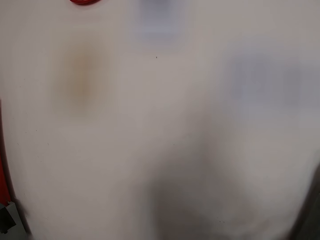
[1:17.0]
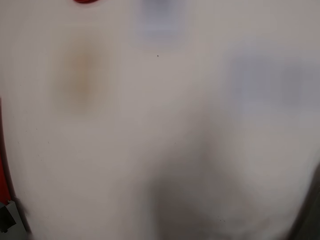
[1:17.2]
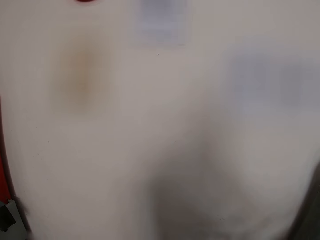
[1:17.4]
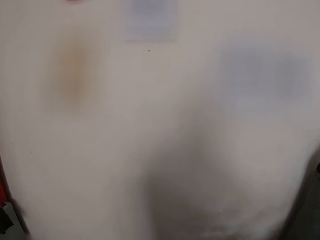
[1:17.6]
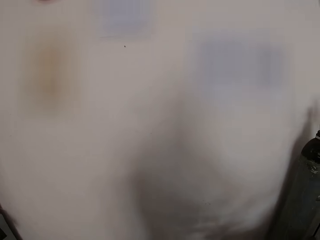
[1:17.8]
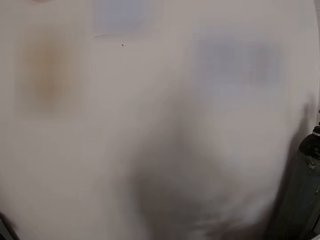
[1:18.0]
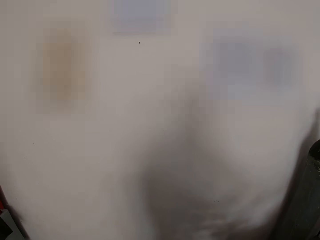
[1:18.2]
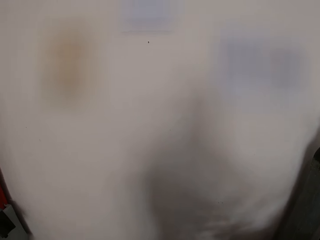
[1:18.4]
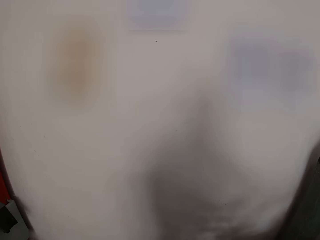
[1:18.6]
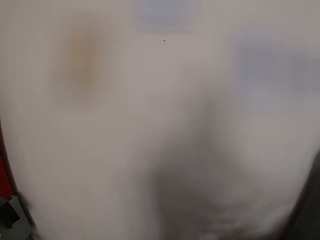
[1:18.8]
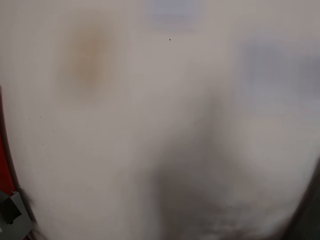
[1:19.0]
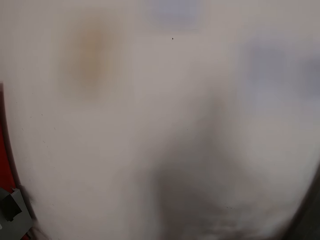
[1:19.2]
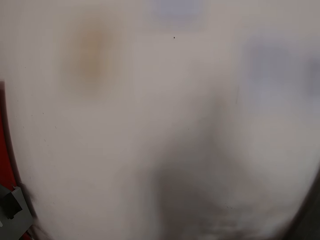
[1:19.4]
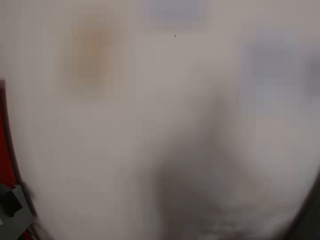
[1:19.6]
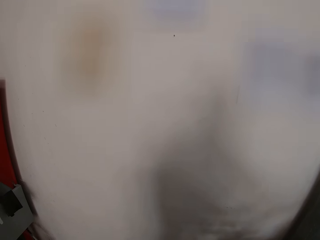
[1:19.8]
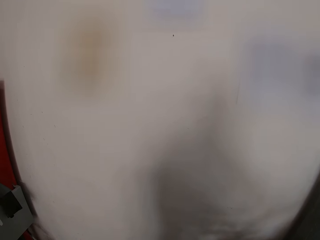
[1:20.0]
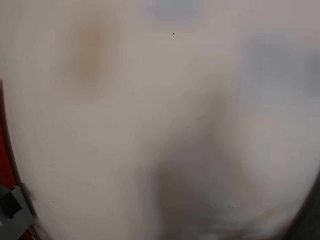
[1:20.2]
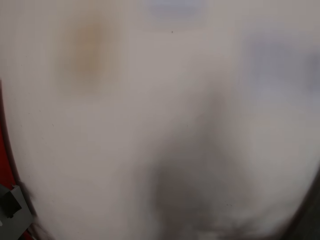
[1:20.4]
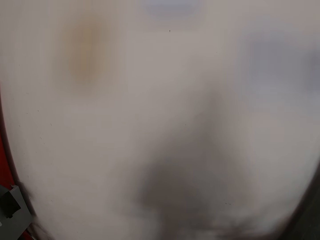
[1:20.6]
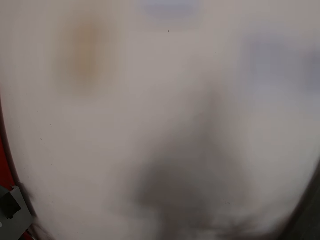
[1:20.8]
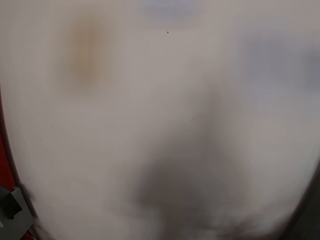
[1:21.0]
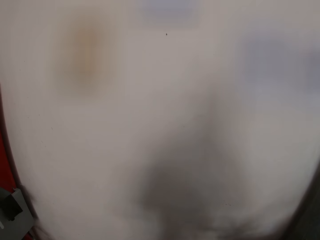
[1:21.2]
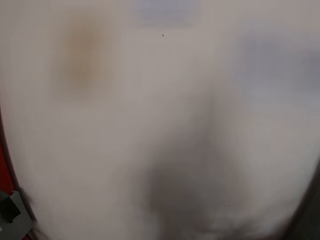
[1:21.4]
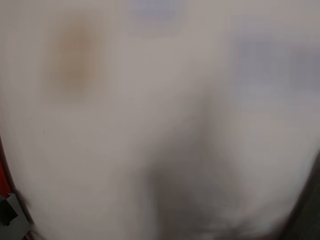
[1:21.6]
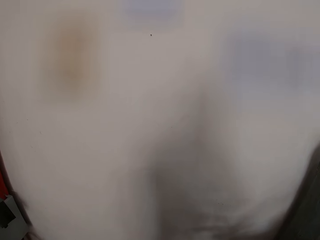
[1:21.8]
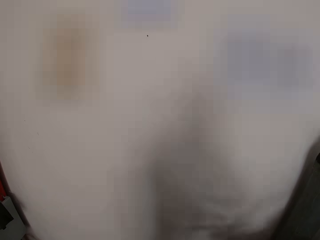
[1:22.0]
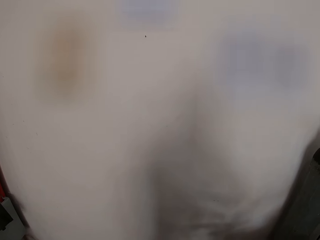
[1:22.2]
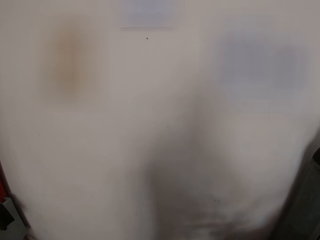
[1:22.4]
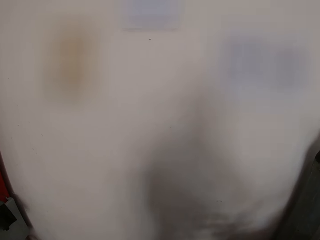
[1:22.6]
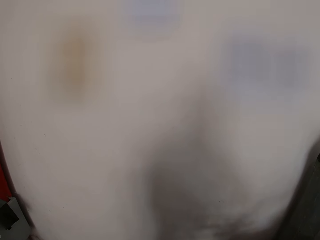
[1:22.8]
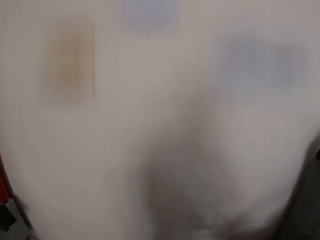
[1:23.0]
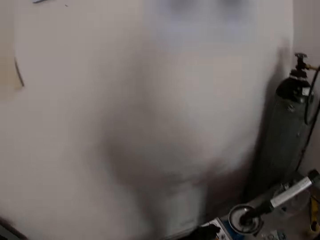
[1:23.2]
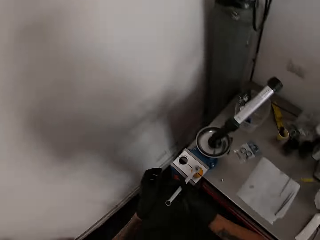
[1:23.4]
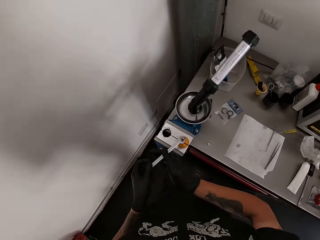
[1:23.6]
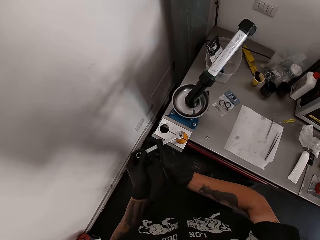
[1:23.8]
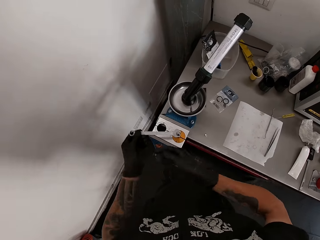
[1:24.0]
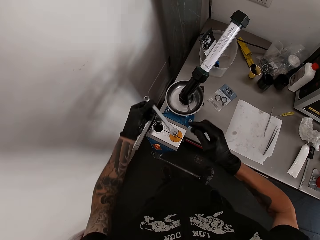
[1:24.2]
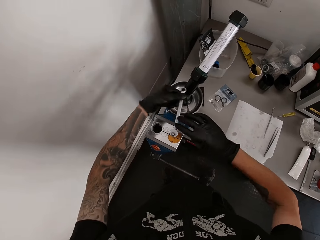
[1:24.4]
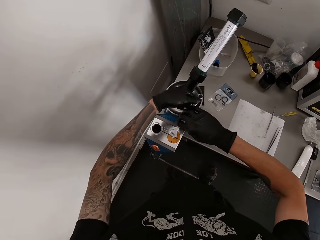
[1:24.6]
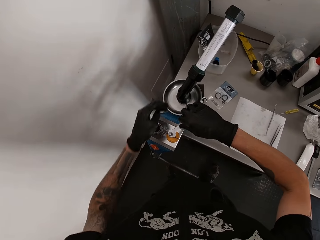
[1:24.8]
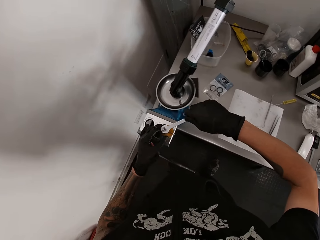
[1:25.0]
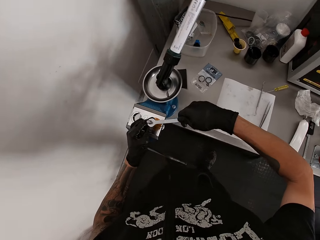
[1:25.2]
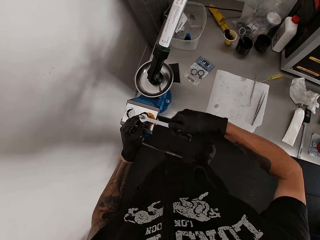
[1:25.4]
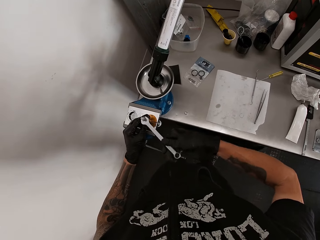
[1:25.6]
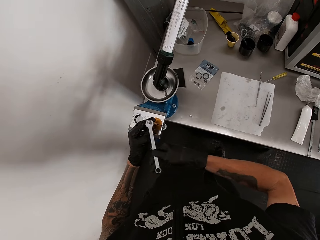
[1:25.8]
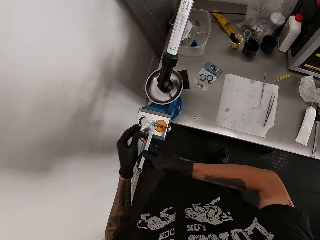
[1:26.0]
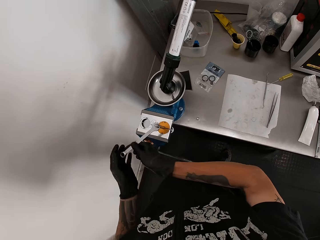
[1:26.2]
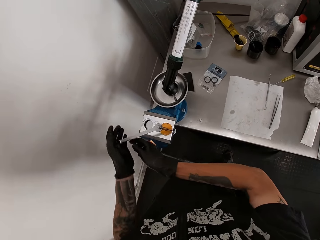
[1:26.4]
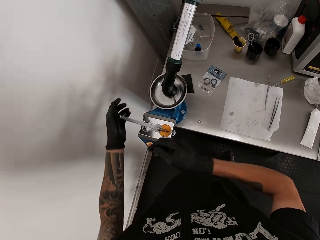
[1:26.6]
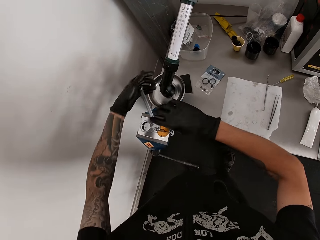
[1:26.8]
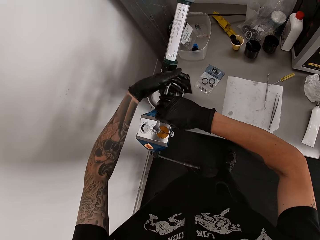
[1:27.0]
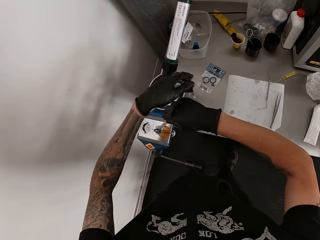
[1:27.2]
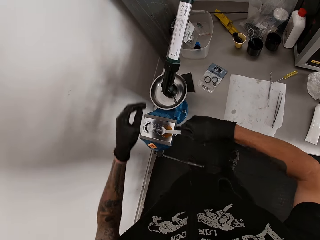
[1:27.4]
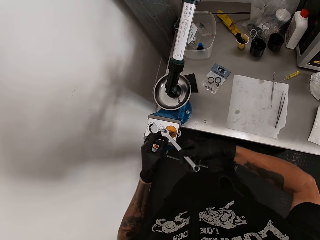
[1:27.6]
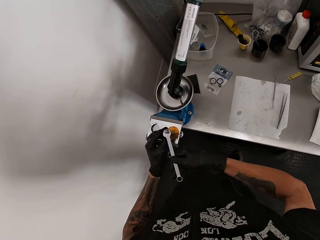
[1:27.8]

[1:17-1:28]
The camera wearer fixes something with a spanner.

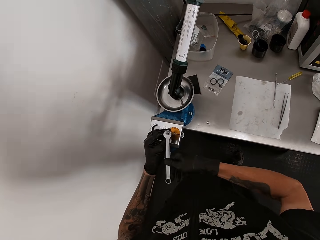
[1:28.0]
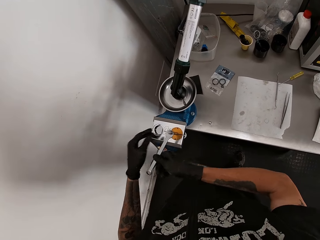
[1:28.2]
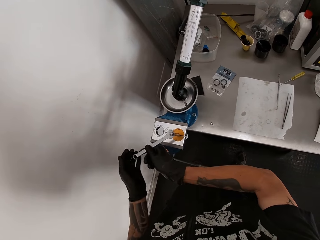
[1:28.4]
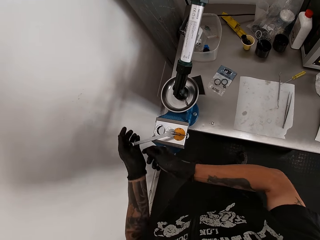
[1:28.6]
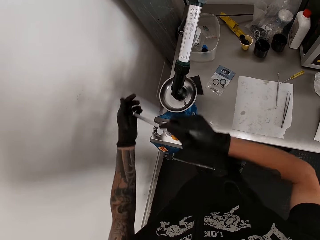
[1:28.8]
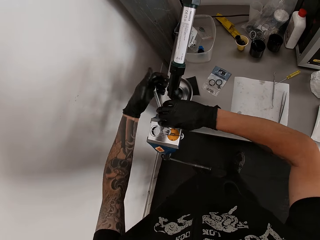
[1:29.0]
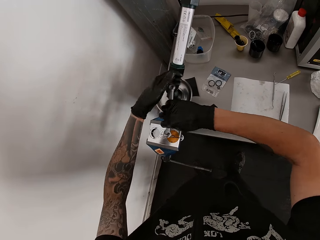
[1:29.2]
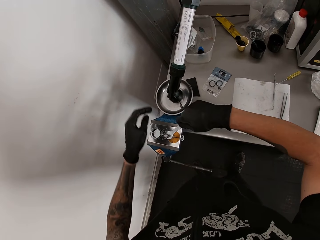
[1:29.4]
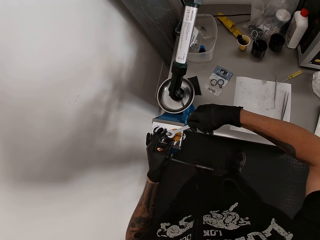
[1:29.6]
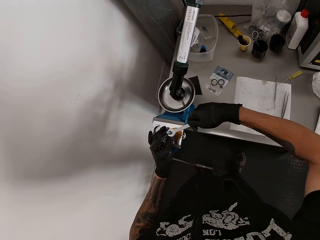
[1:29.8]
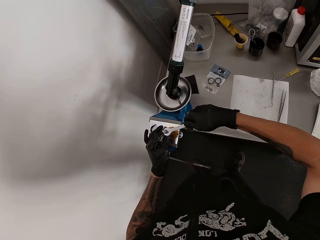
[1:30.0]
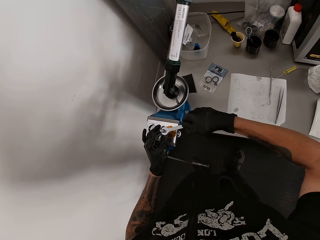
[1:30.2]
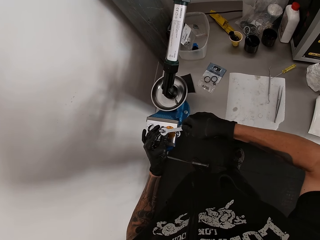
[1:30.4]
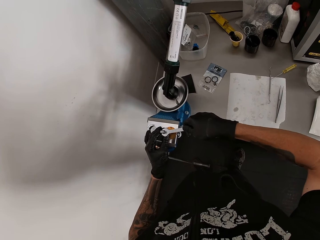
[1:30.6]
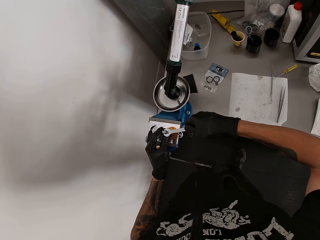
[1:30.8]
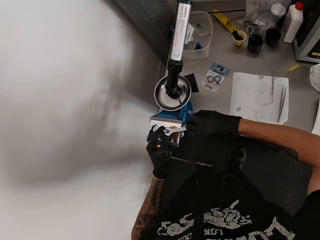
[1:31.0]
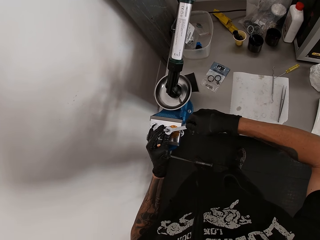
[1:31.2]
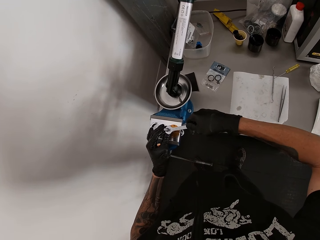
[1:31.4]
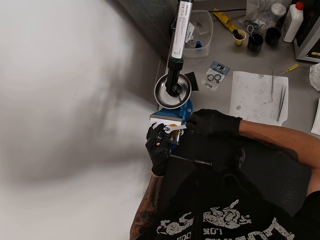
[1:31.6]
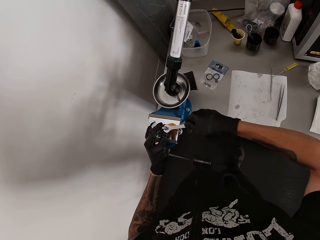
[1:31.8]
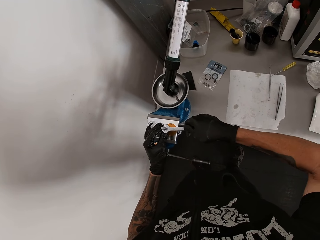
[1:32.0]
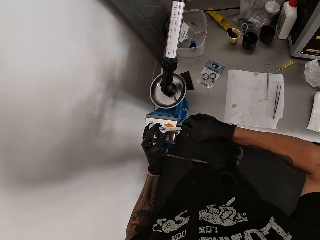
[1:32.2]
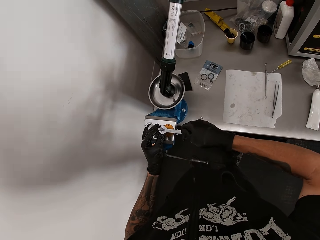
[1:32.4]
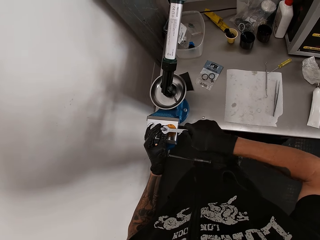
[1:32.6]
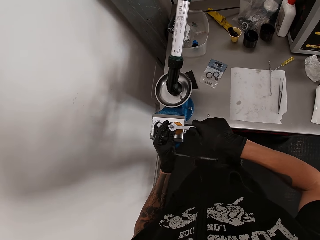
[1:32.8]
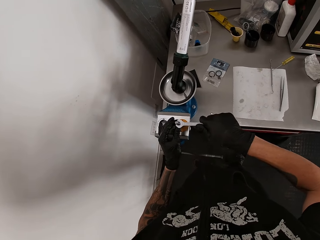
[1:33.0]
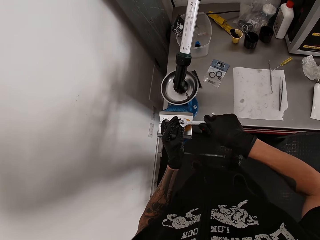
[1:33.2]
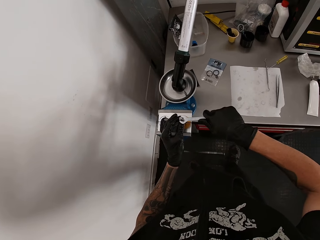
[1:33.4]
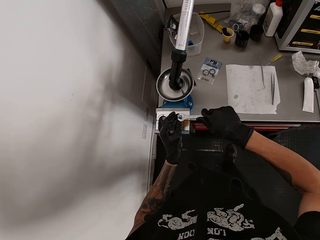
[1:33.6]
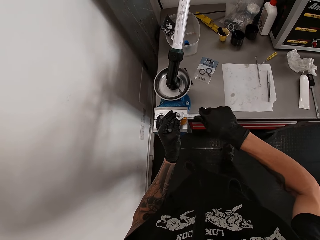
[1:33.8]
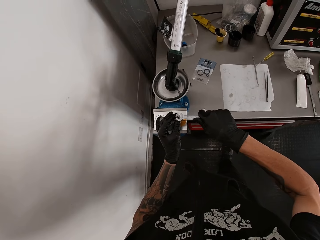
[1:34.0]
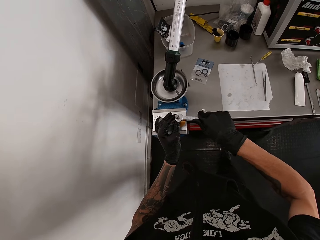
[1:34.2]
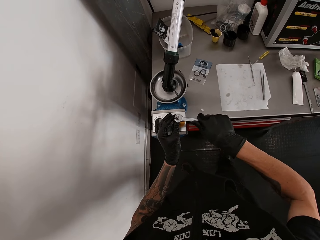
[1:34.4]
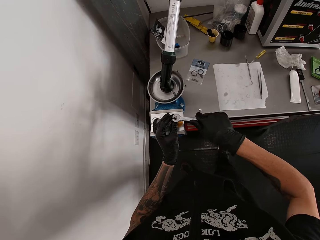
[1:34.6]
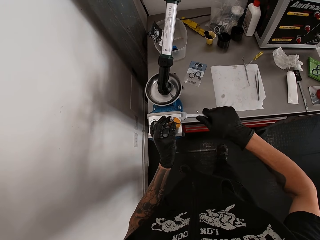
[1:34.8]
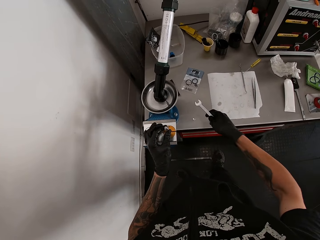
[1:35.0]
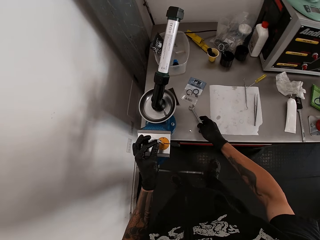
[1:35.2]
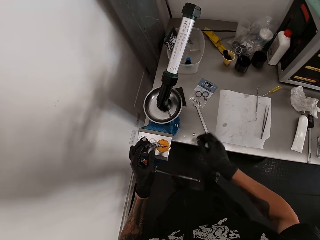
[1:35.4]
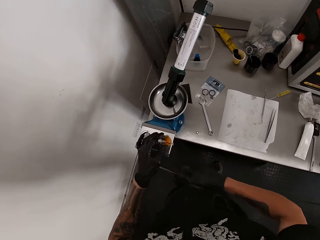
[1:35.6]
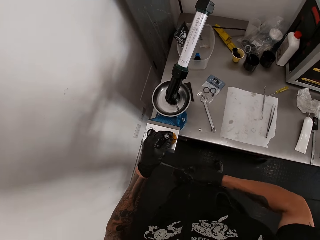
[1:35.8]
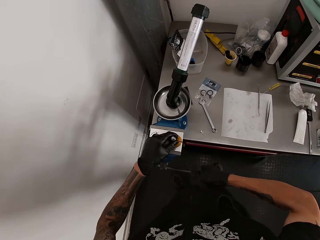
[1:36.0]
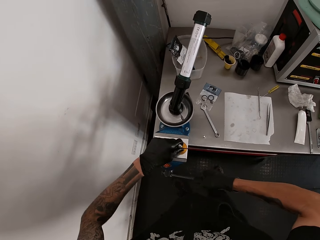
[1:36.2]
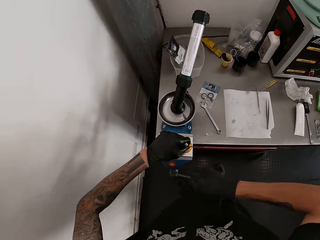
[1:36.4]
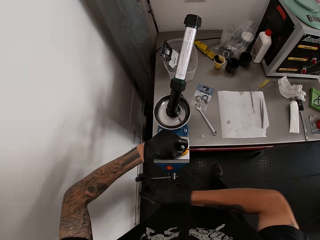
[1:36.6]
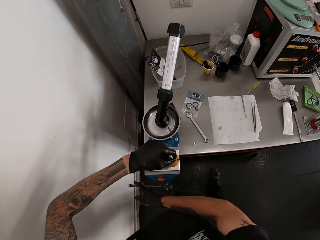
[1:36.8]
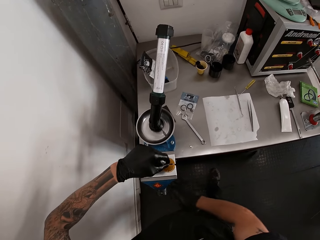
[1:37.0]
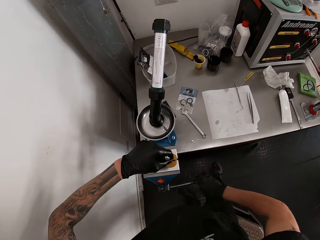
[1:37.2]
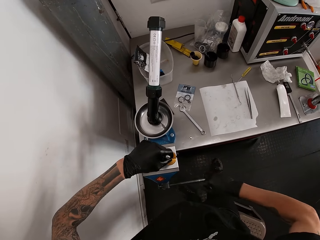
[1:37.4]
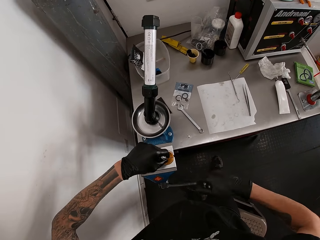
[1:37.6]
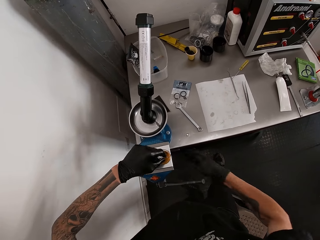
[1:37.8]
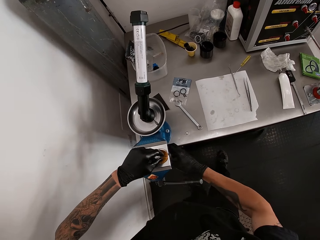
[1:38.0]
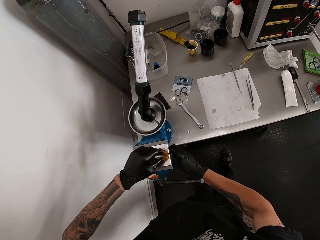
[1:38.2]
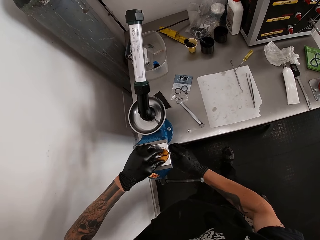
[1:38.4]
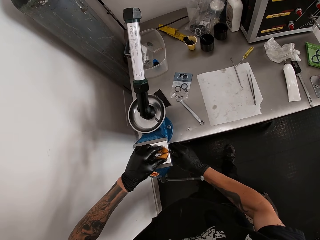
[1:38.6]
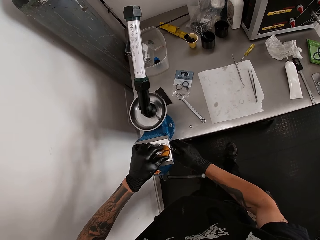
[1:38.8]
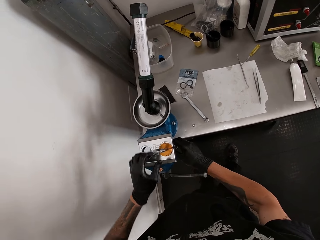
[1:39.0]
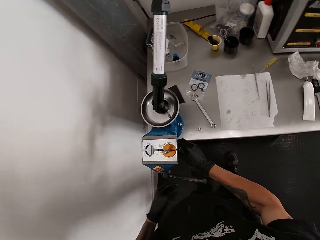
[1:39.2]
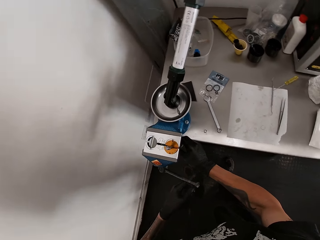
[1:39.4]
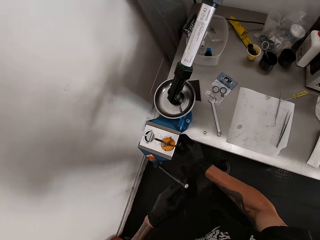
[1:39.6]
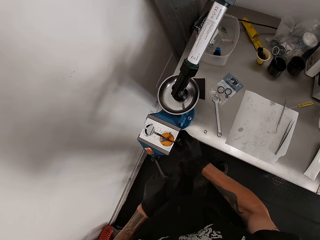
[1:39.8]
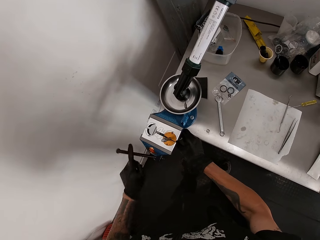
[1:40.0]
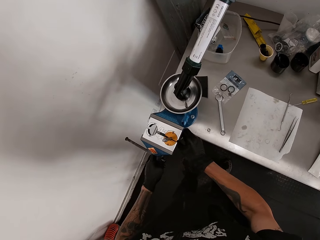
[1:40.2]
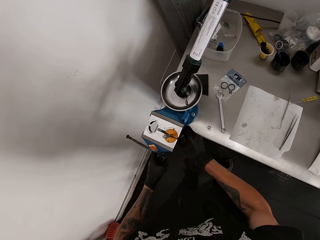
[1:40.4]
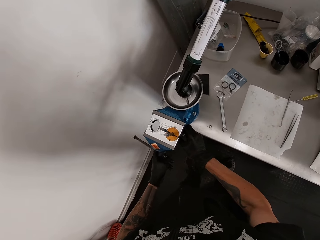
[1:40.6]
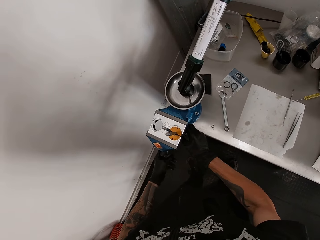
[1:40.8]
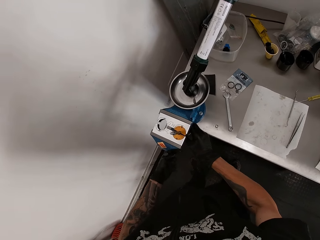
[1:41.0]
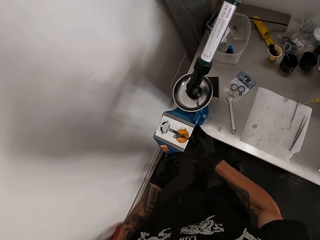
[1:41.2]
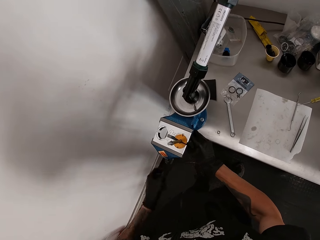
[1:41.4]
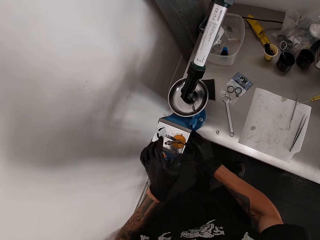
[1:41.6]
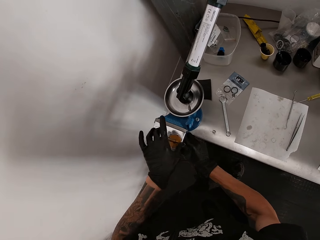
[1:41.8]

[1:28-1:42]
The camera wearer holds the metal with his left gloved hand. He drops the spanner on the table with his right gloved hand. He holds the handle with his right gloved hand. He turns something. He rolls the handle on the table with his right gloved hand. He touches the case with his right gloved hand. He fixes something. He turns something. He holds the handle with his left gloved hand and rolls the handle on the table with his left gloved hand.
